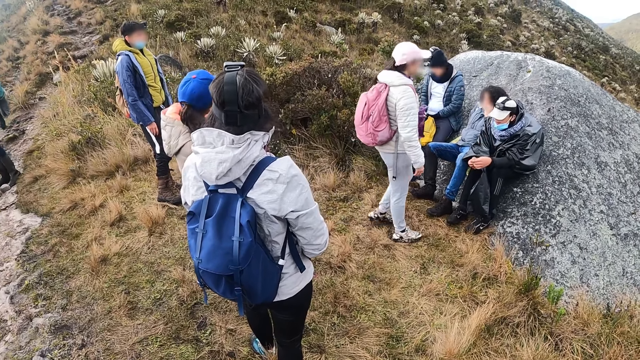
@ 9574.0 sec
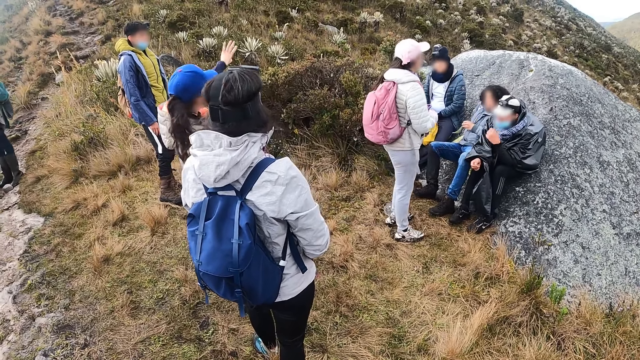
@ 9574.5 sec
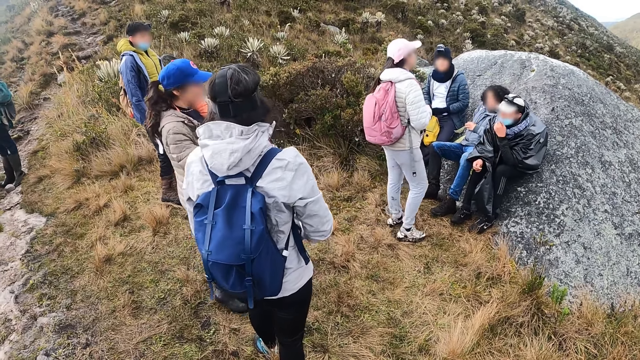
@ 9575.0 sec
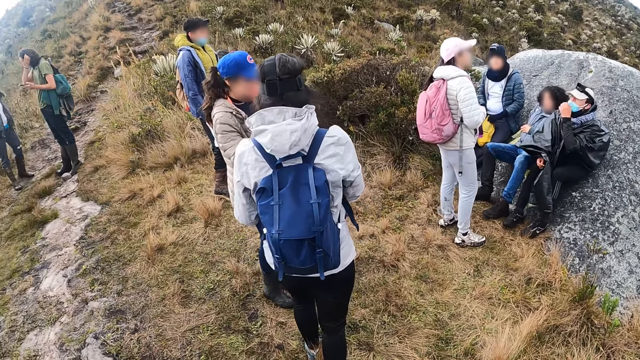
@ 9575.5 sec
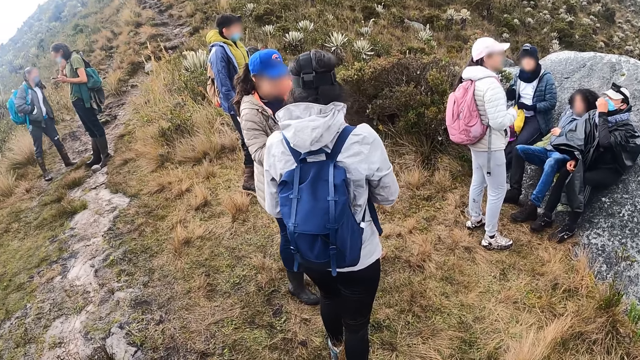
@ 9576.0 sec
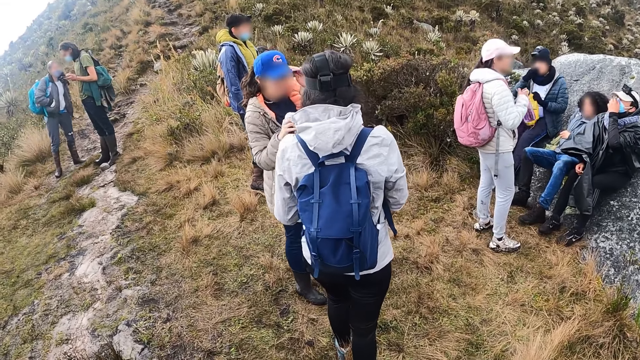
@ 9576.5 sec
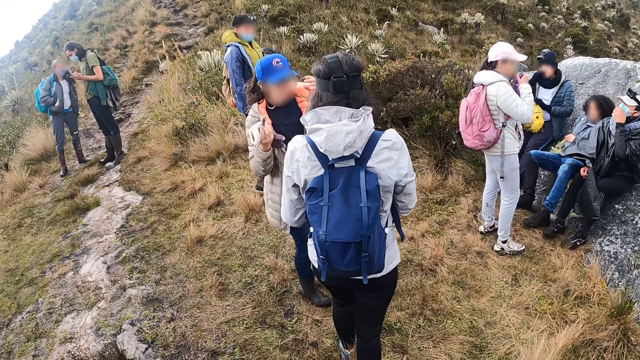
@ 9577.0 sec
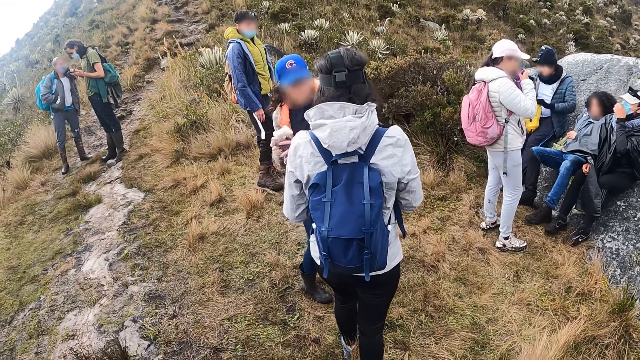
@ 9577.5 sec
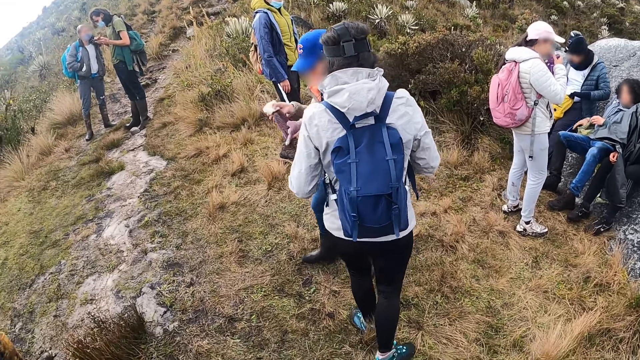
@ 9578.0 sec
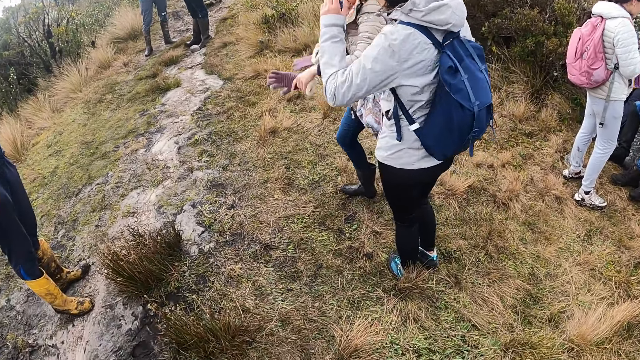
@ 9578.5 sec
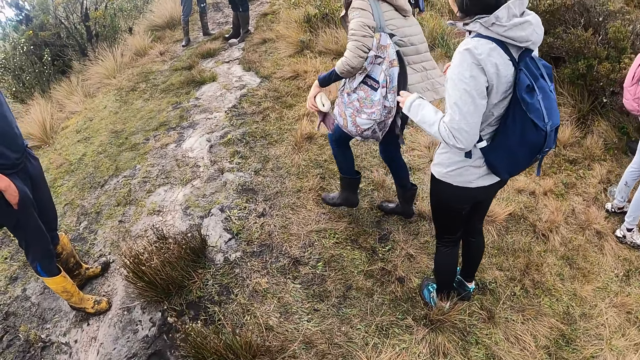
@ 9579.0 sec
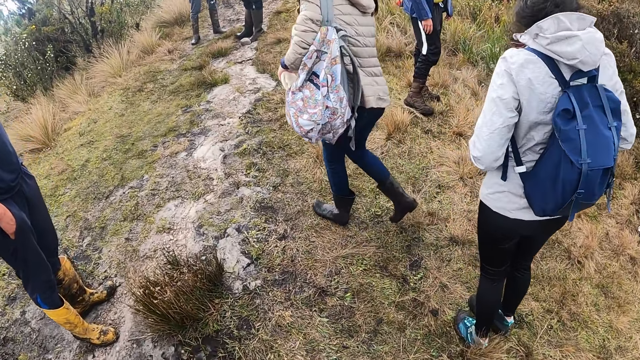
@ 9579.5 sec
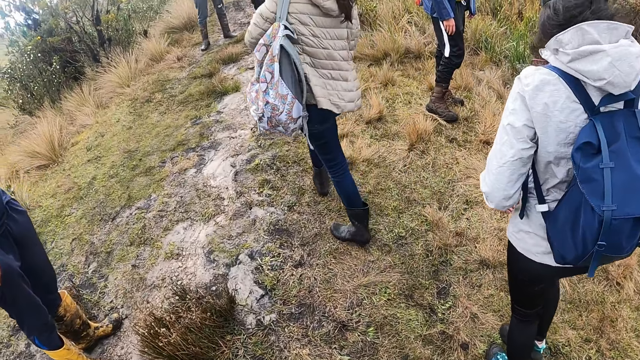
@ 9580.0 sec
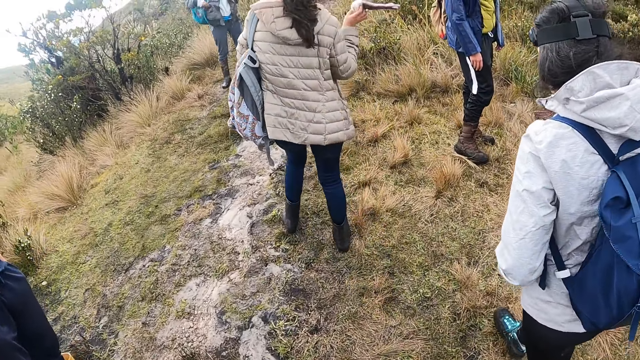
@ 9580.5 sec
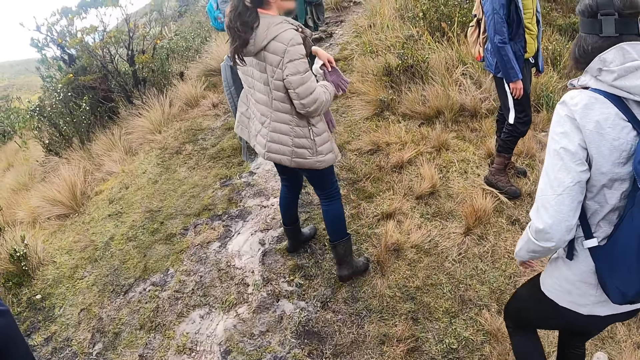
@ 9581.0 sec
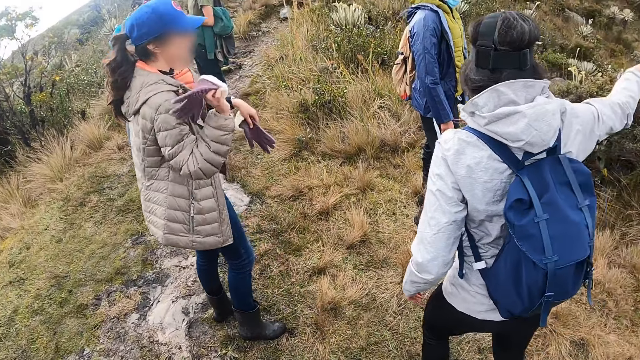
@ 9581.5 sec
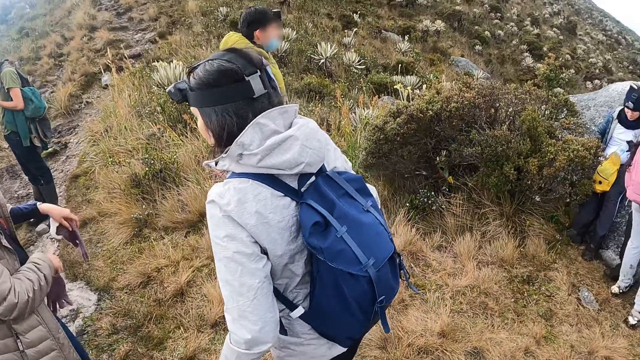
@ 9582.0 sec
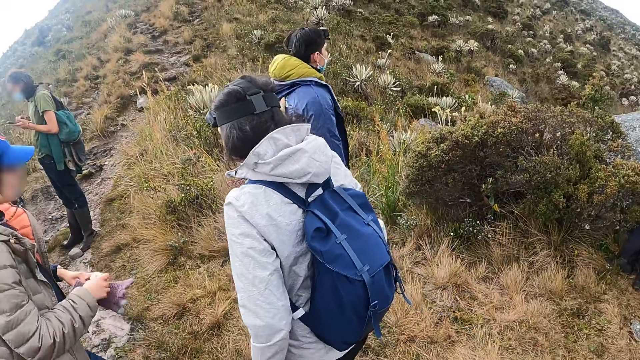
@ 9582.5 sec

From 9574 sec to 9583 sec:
A woman gestures with her right hand. A man adjusts his nose mask with his left hand. Another man uses an inhaler. Another woman drinks from the purple bottle in both hands. The first woman holds a pair of gloves in both hands and shakes the pair of gloves in both hands. The camera wearer walks up the hill along the hill trail.

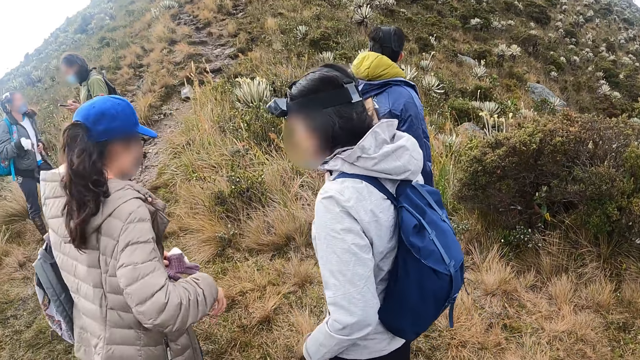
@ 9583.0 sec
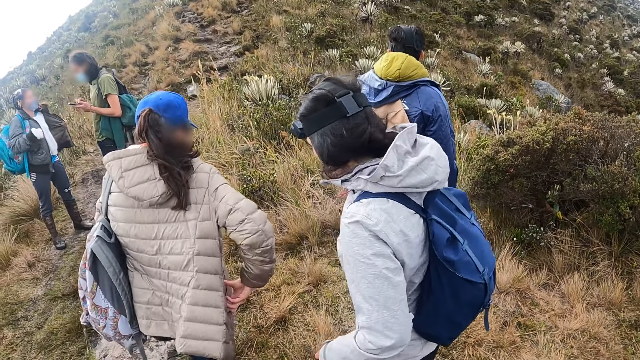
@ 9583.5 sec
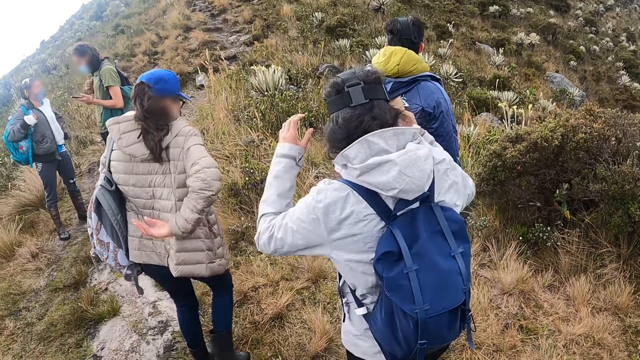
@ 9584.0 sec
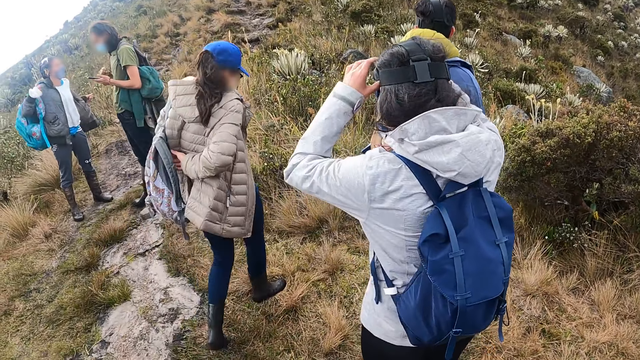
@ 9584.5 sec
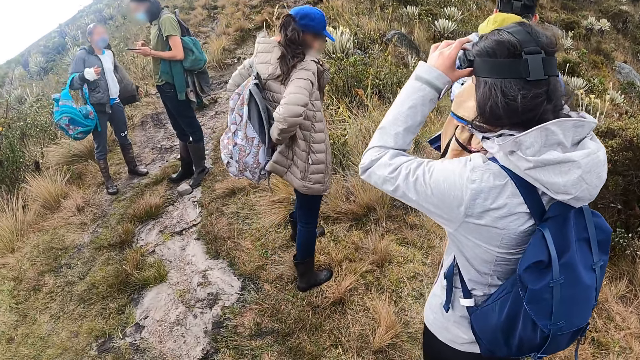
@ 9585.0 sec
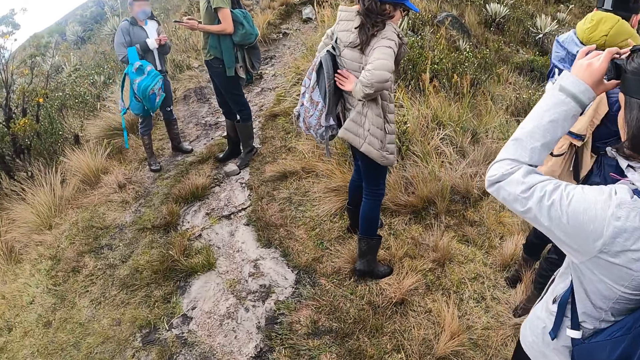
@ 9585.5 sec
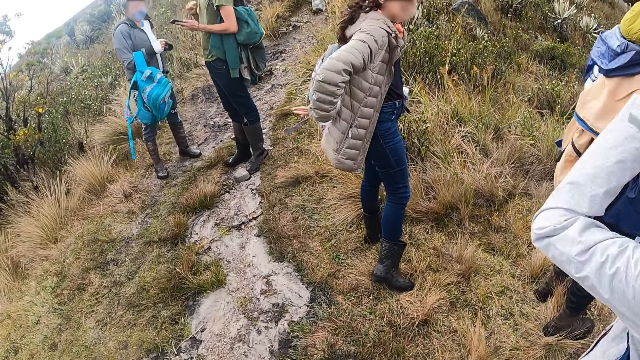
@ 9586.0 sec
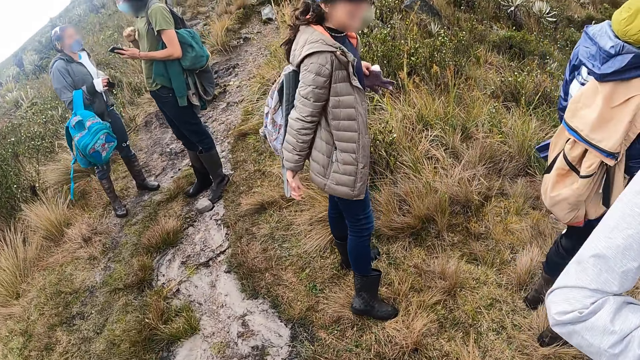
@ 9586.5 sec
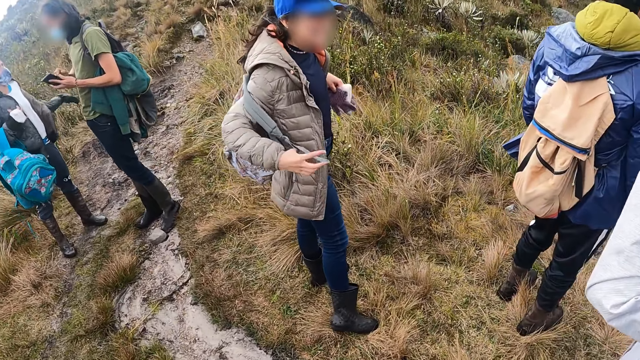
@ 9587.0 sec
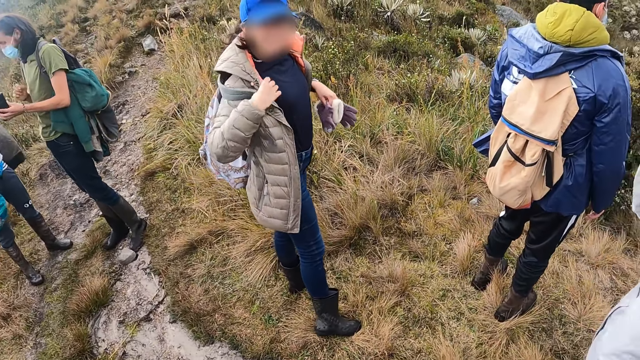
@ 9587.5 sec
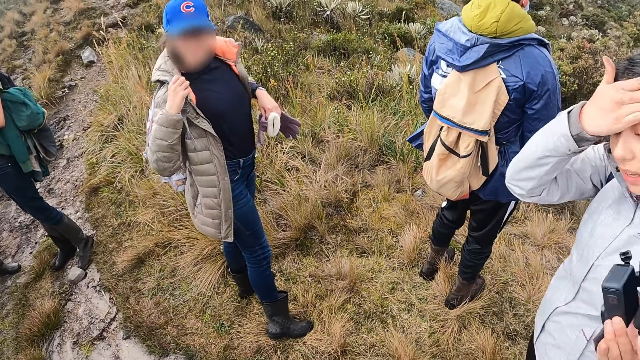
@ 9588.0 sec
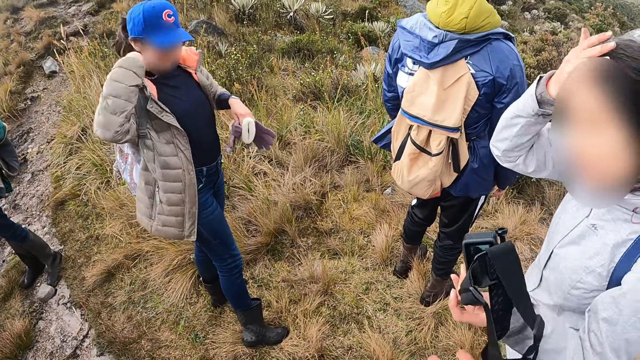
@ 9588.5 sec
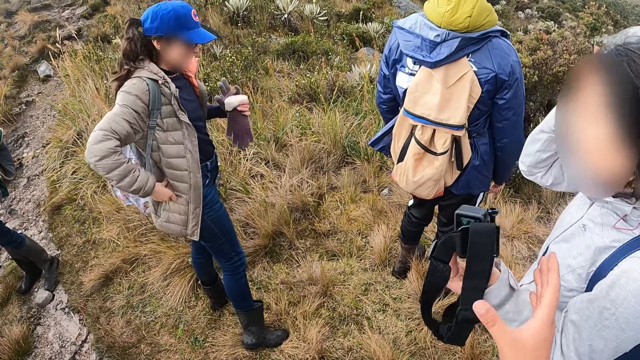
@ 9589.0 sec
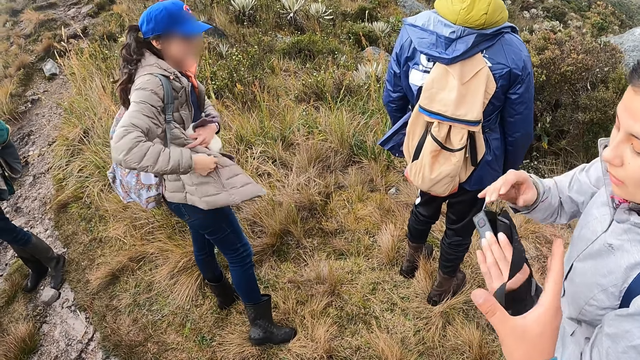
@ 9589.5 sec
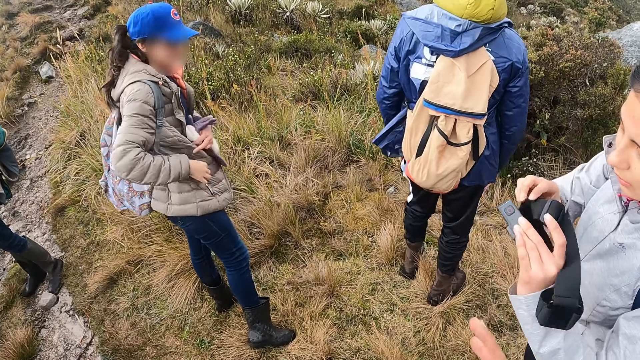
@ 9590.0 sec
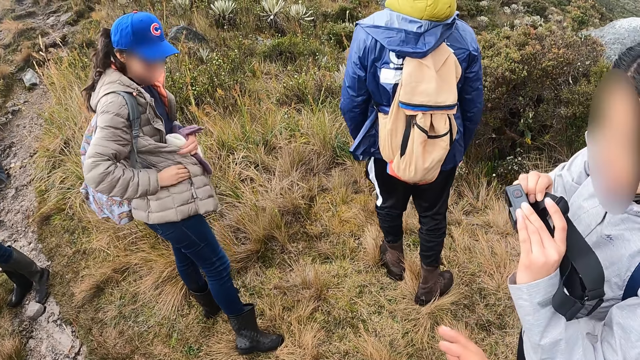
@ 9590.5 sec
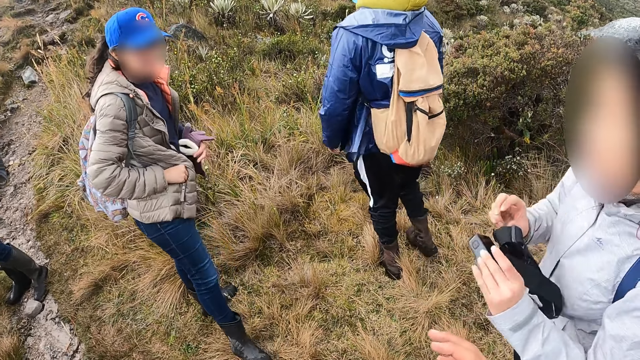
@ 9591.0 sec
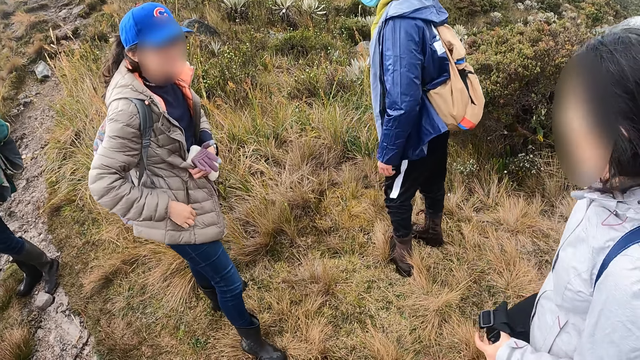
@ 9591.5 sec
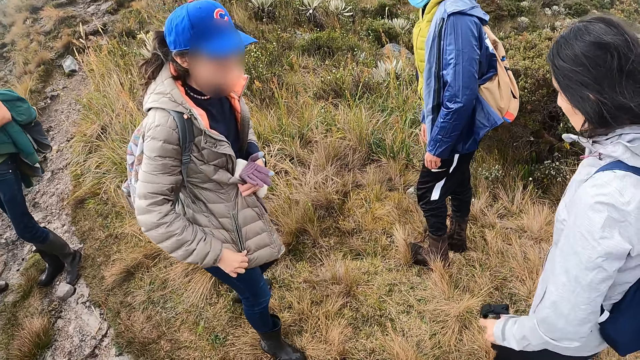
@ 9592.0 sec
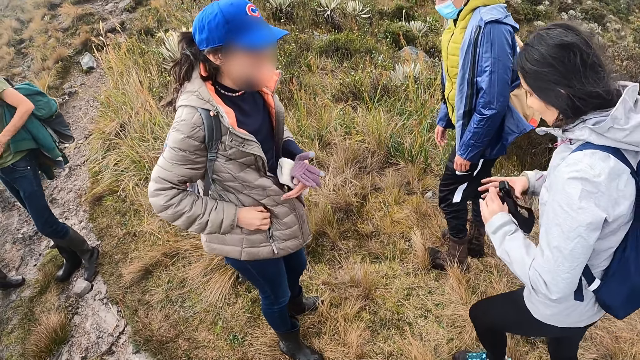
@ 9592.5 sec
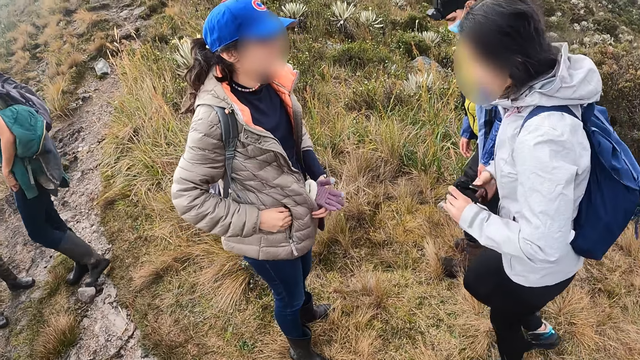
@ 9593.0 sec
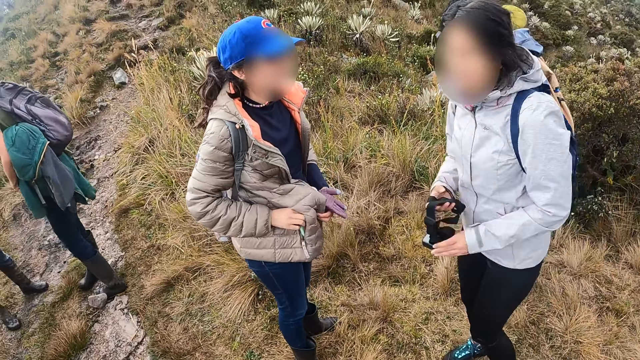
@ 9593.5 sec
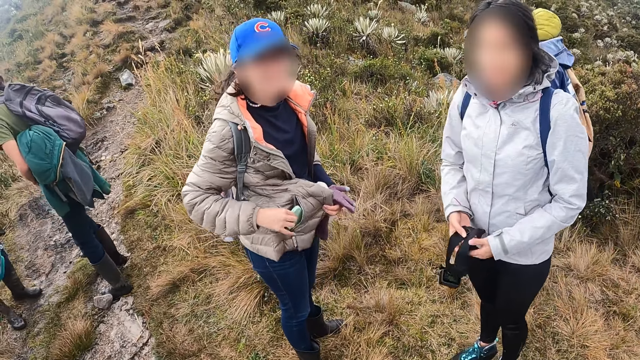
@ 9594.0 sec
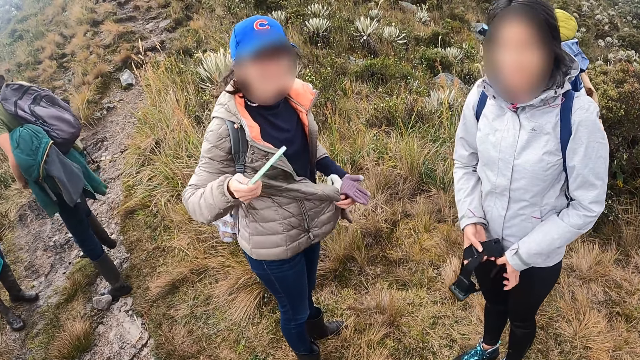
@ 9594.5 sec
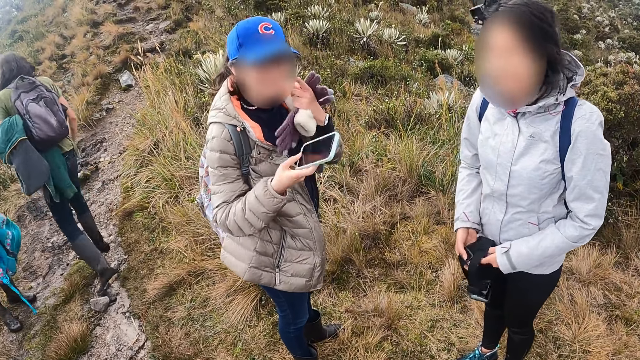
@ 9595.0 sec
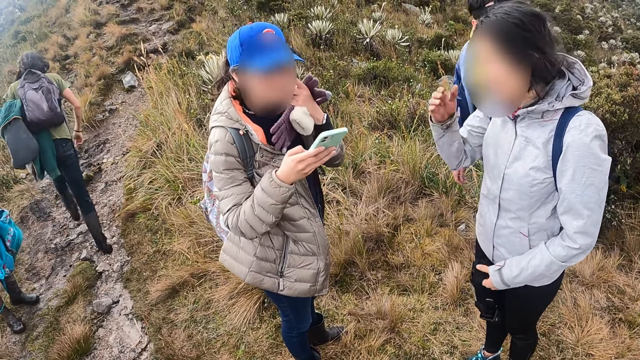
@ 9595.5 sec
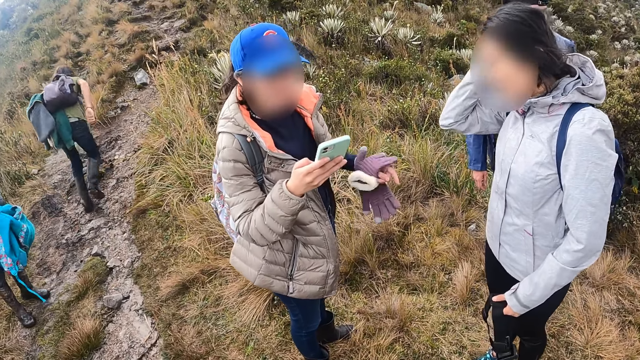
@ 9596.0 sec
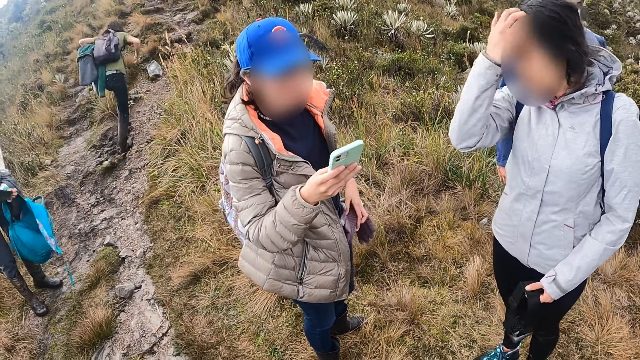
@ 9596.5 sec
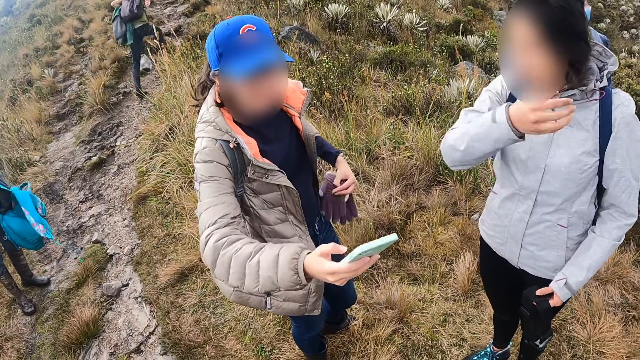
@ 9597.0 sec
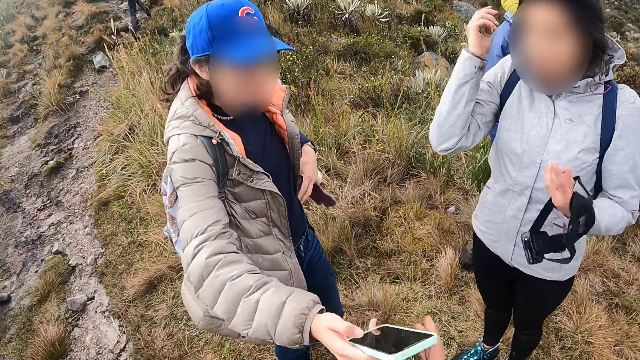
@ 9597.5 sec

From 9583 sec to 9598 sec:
A woman wears a bag strap over her shoulder with her right hand. Another woman removes a camera from her head with both hands. The second woman cleans her forehead with her right hand. The first woman unzips a pocket of her jacket with both hands. The first woman adjusts the camera in both hands. The second woman rearranges the camera with both hands. The first woman removes the camera from the pocket of her jacket with both hands. A woman adjusts her pair of glasses with her left hand. The second woman arranges her hair with her right hand.
